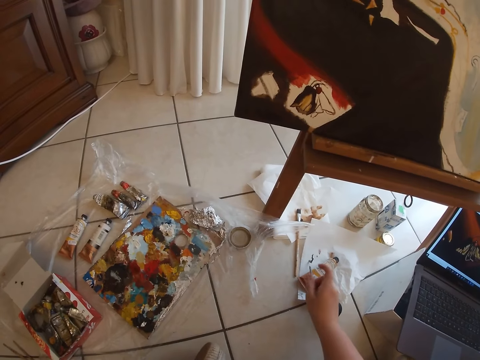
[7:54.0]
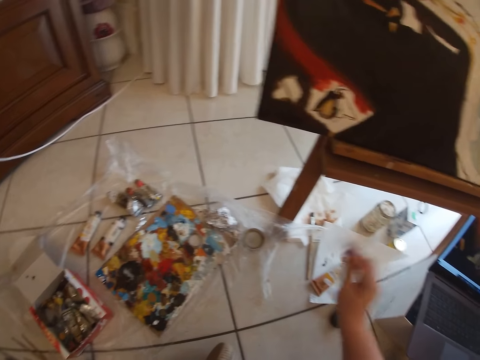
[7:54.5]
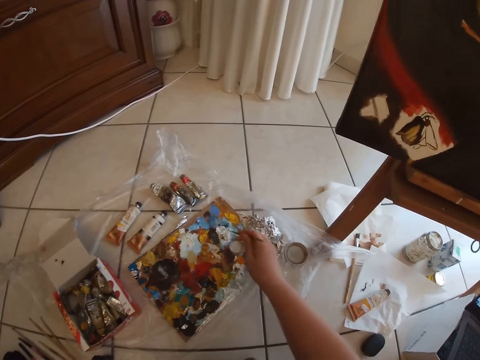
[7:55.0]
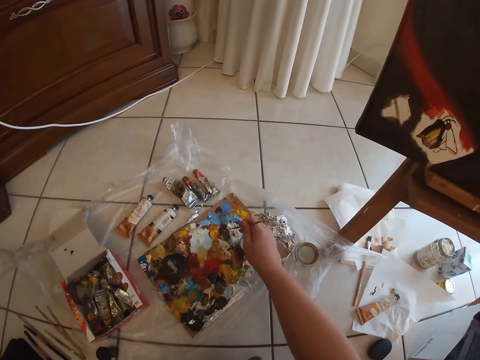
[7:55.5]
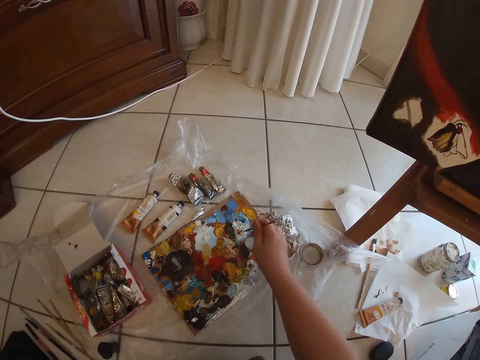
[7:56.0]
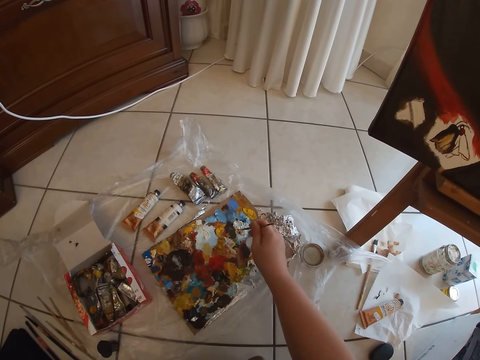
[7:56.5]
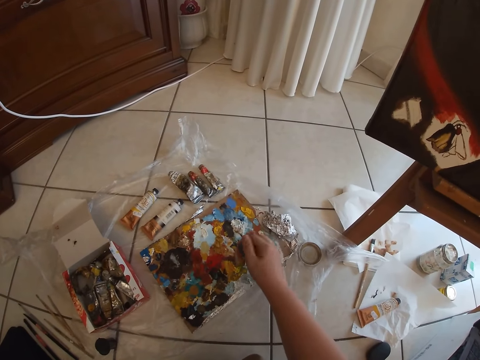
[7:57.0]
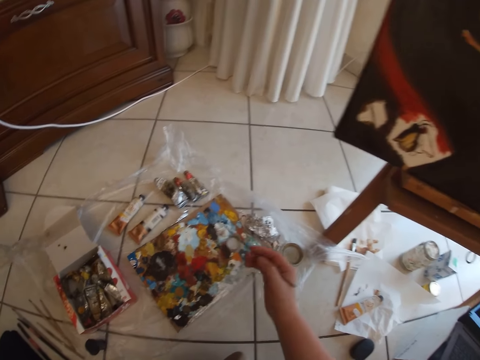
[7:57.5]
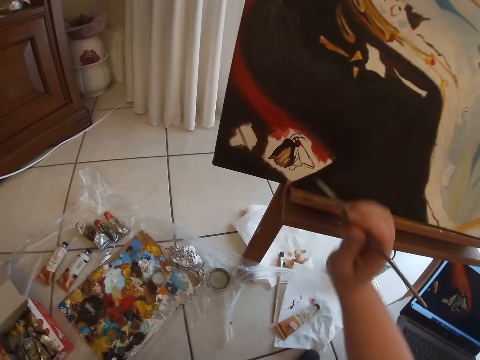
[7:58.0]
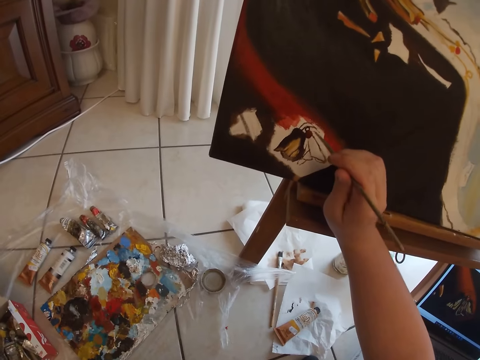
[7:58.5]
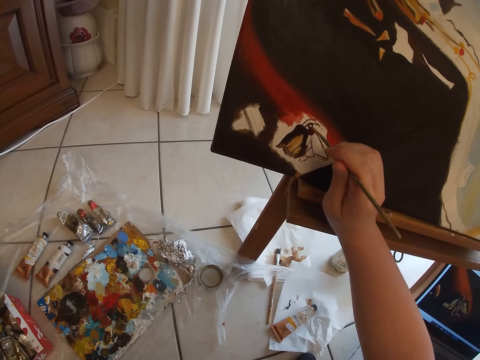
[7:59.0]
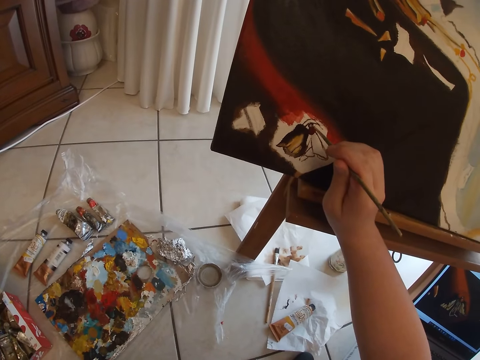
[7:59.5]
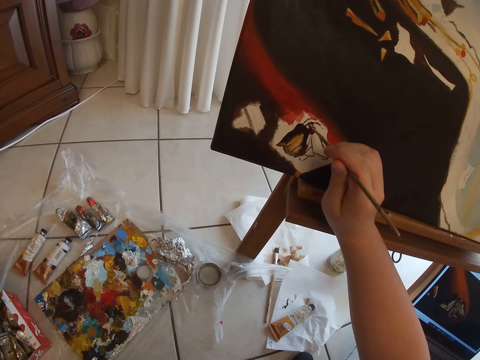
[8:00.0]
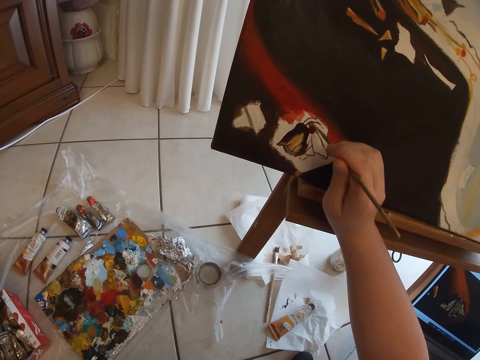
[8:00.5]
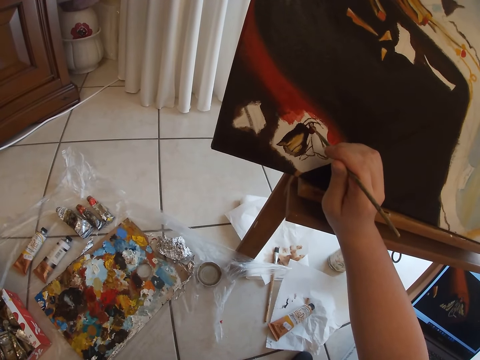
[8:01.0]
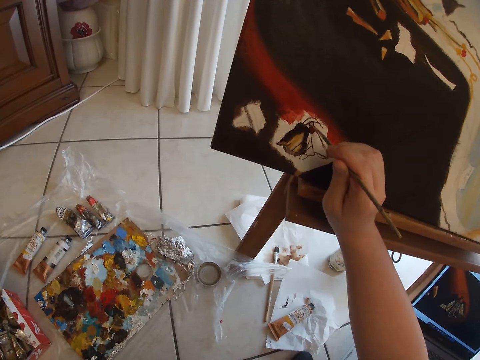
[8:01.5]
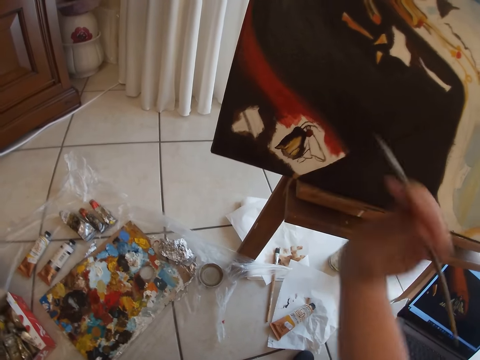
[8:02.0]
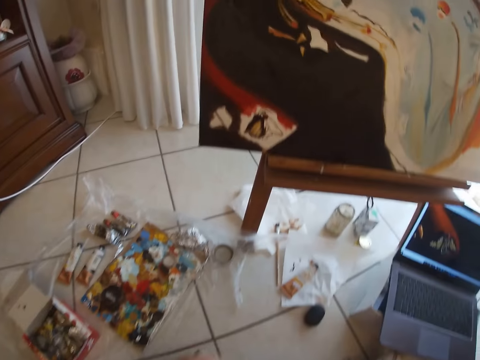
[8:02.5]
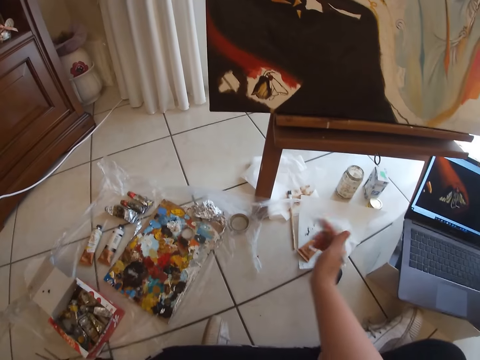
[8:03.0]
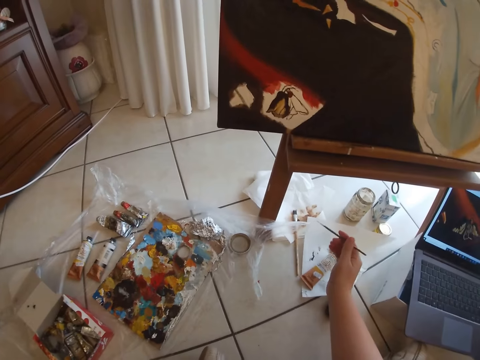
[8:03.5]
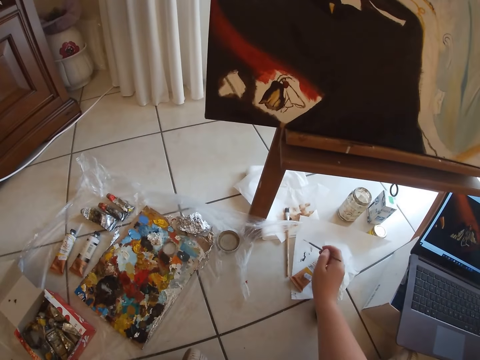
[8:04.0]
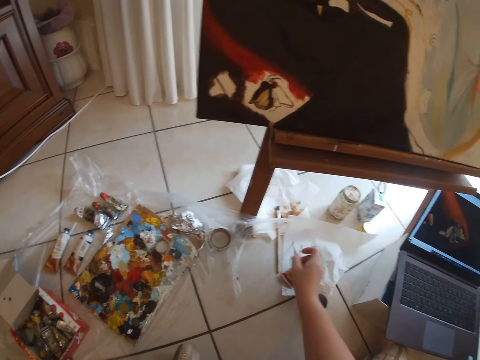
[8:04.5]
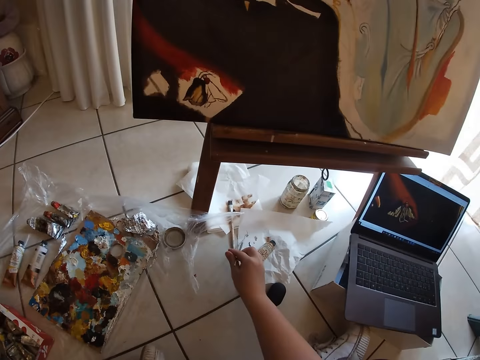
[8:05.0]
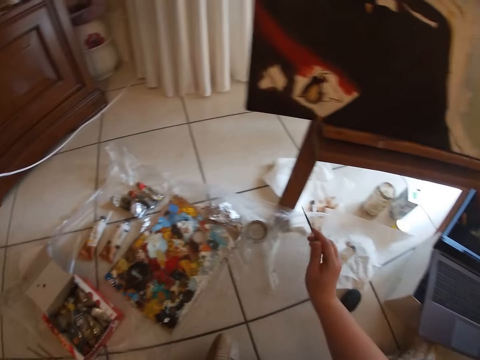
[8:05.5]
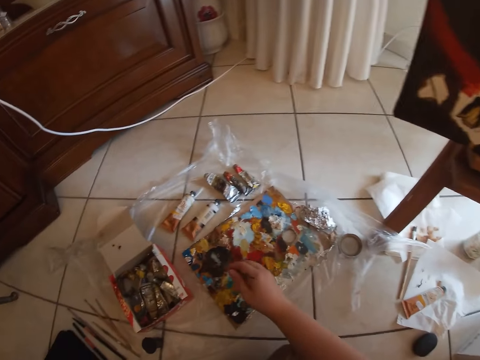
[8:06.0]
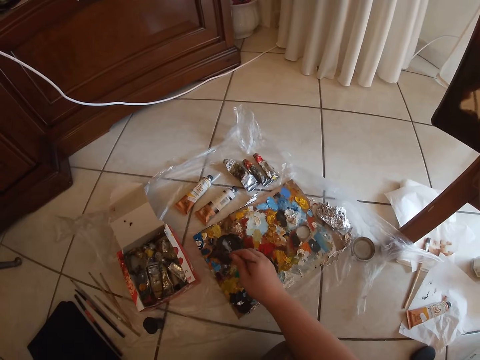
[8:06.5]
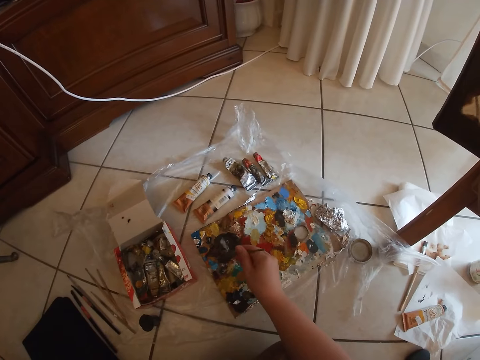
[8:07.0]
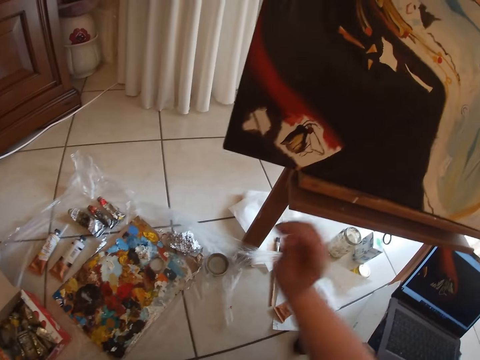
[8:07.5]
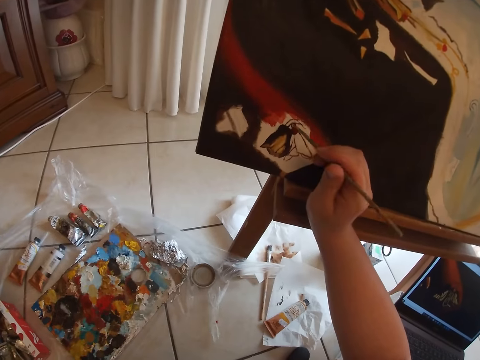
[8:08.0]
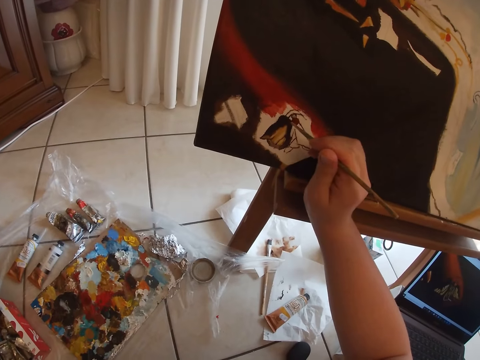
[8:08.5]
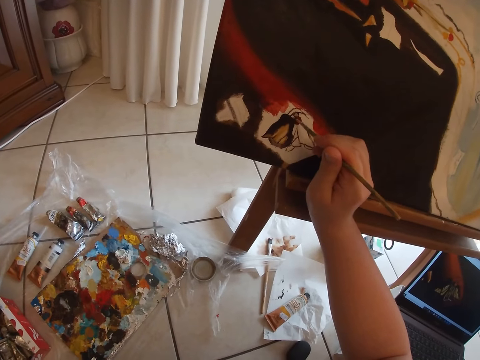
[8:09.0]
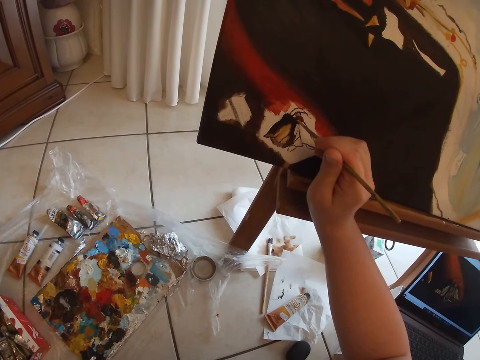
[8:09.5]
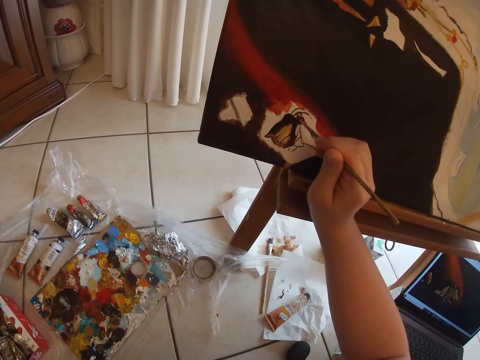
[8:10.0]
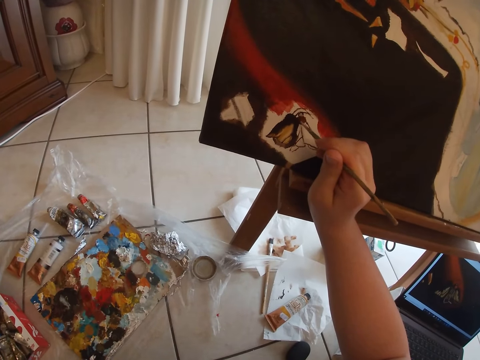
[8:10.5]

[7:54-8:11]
The camera wearer dabs the paintbrush on some paint in the palette on the floor. She removes the paint brush from the paint. She paints on the canvas with the paintbrush in her right hand. She removes the paint brush from the painting. She cleans the paintbrush in her right hand on the paper on the floor. She dabs the paintbrush on some paint in the palette on the floor. She paints on the canvas with the paintbrush in her right hand.

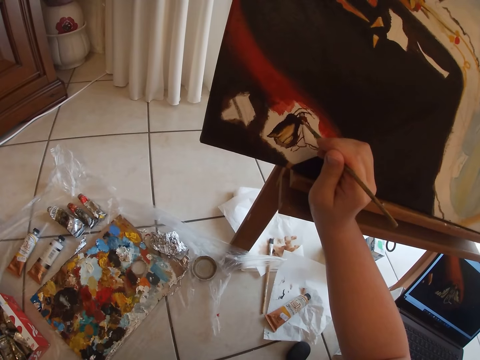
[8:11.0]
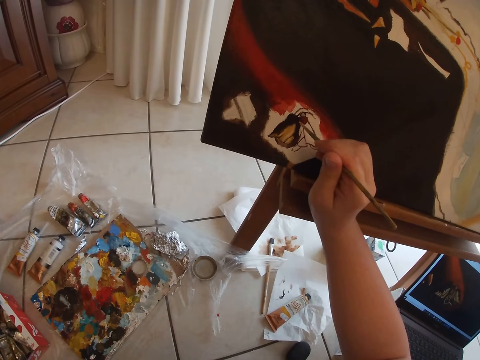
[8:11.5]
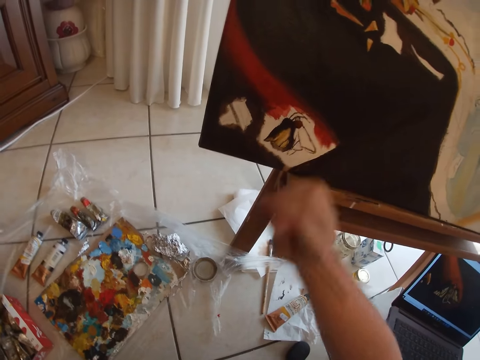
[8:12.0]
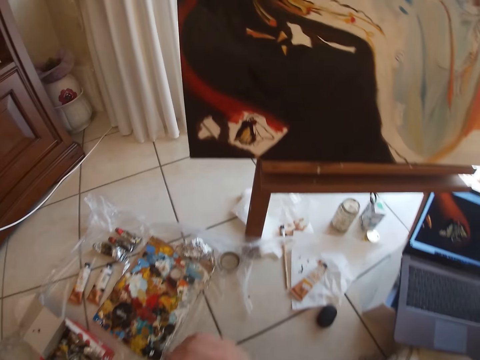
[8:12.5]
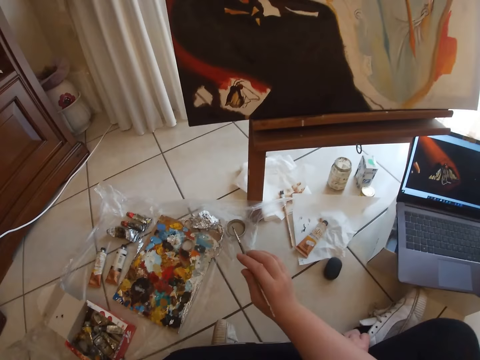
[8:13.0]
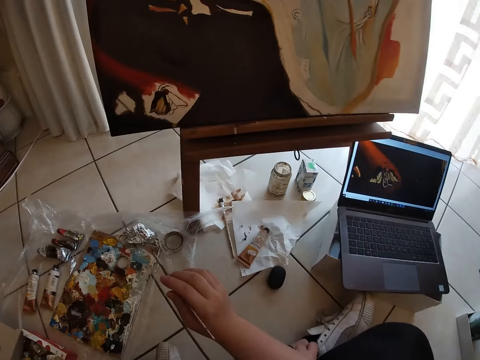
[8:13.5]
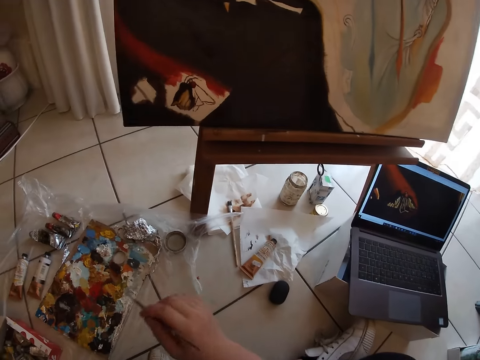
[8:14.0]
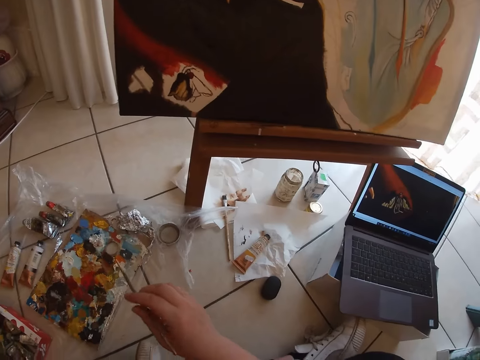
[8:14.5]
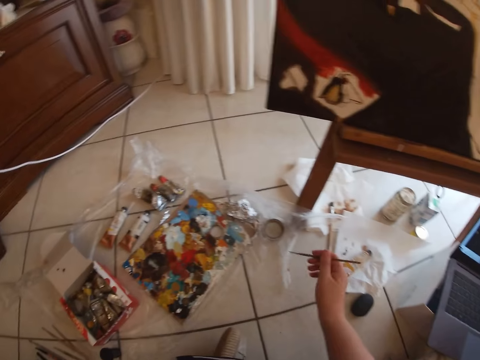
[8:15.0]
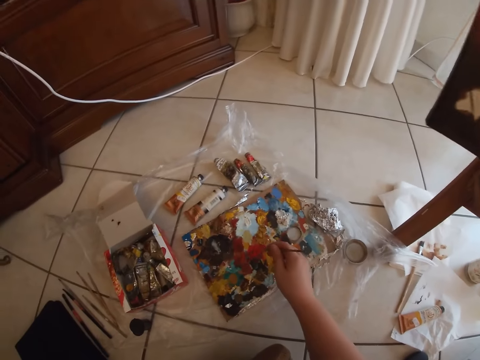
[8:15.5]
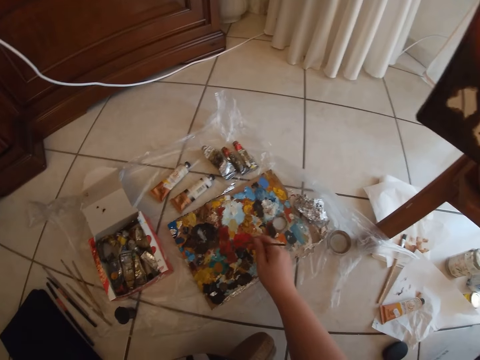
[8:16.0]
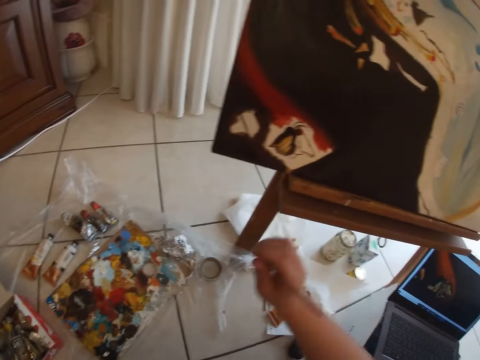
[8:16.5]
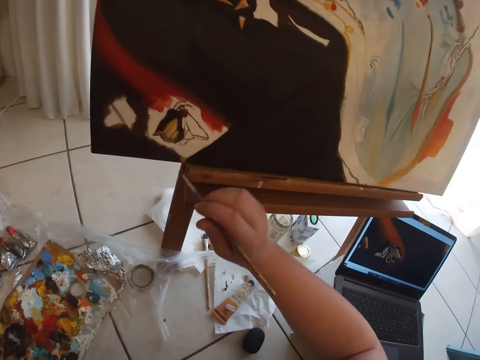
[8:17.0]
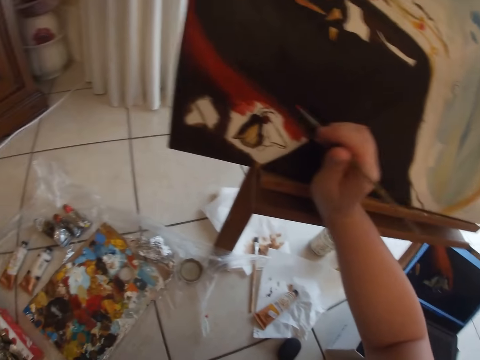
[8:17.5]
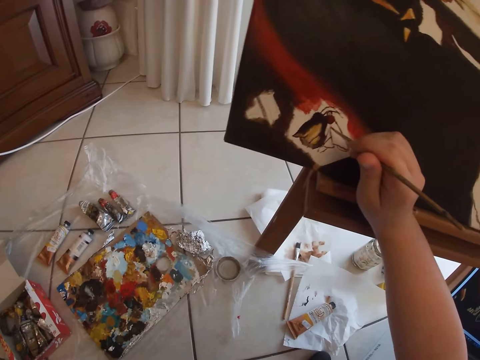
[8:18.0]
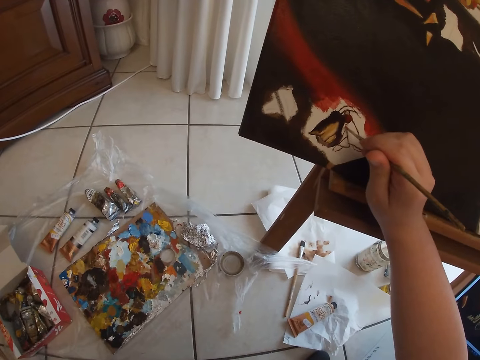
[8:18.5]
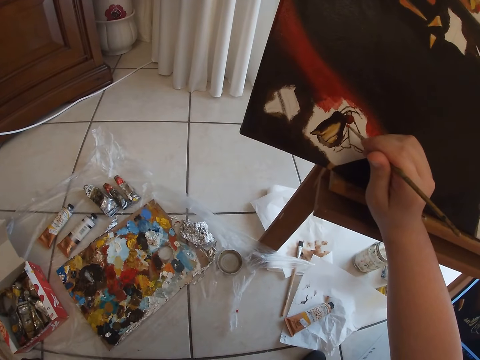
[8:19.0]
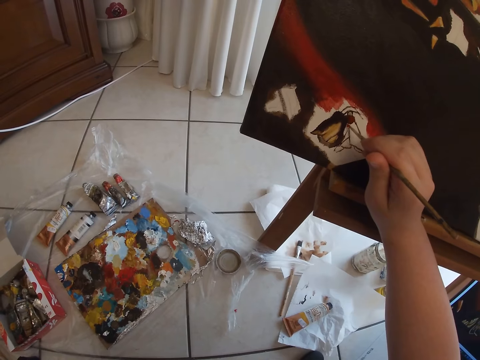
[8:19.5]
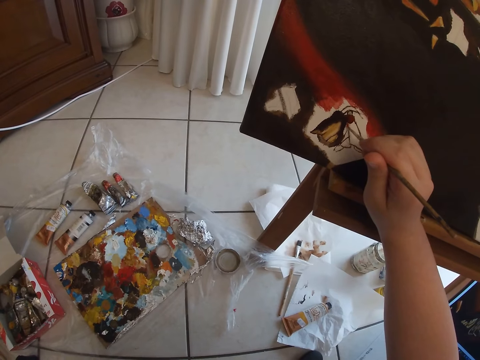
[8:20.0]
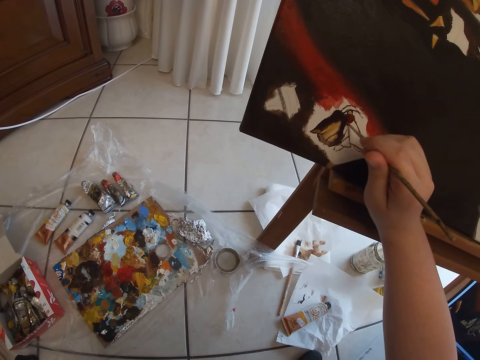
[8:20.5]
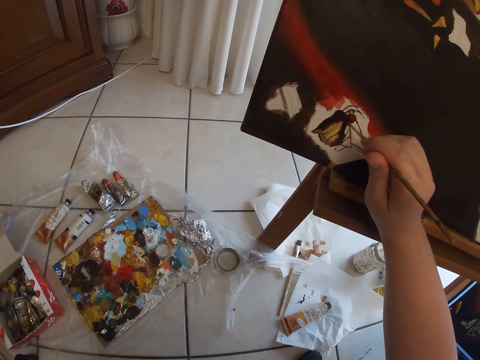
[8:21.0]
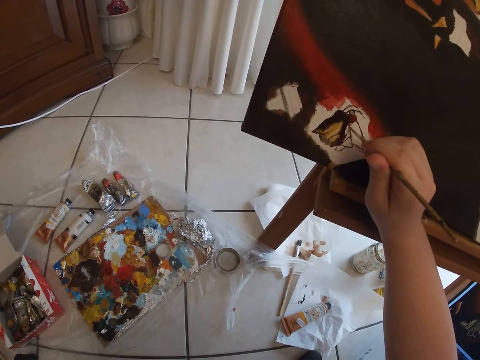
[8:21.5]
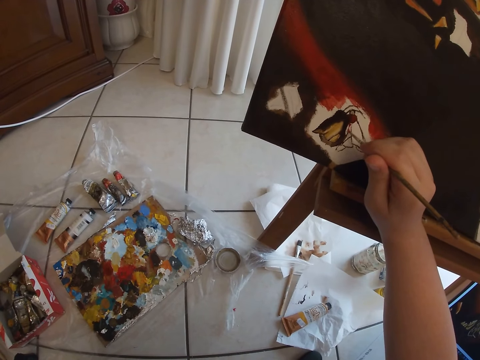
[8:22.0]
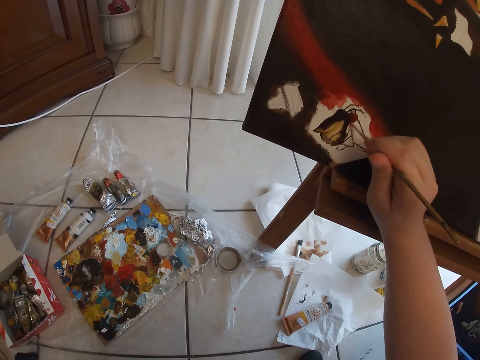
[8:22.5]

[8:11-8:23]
The camera wearer removes the paint brush from the painting. She dabs the paintbrush on some paint in the palette on the floor. She paints on the canvas with the paintbrush in her right hand.
